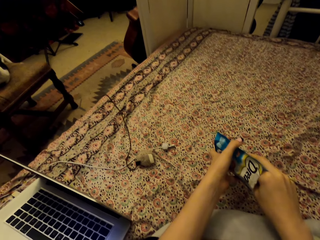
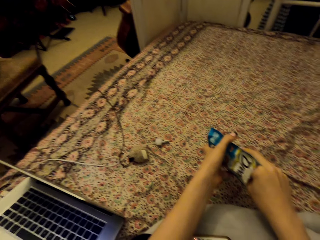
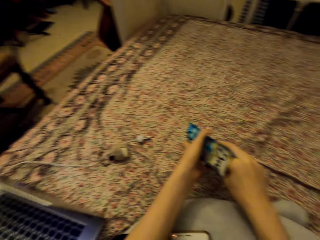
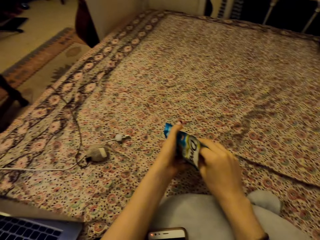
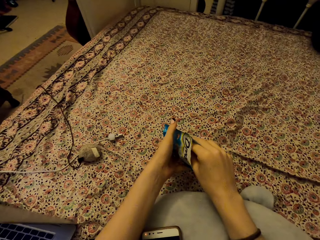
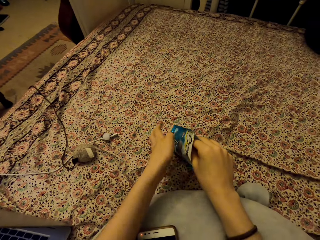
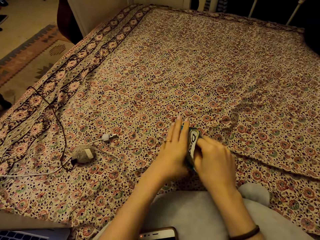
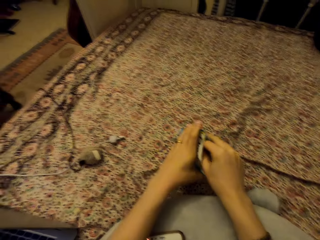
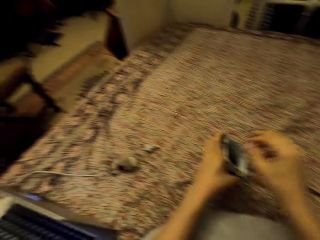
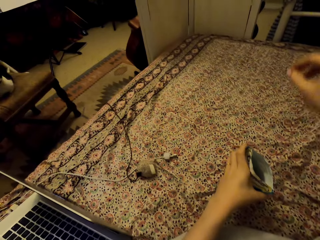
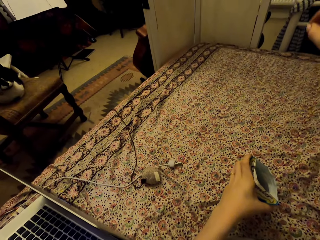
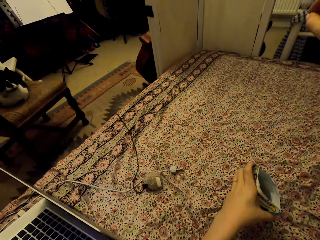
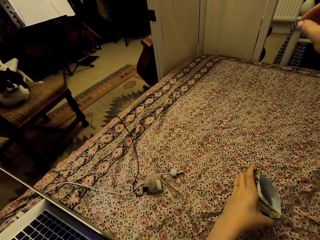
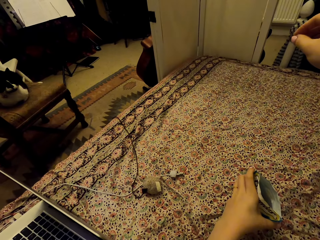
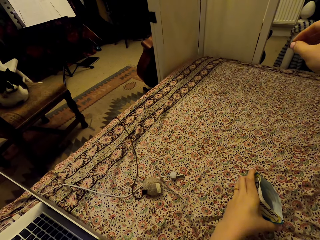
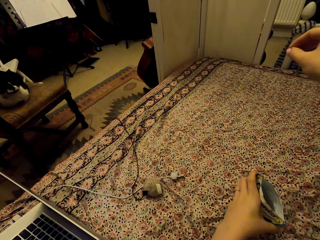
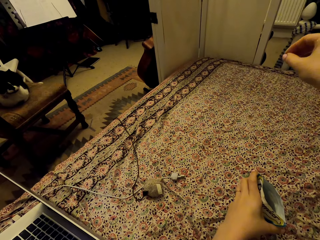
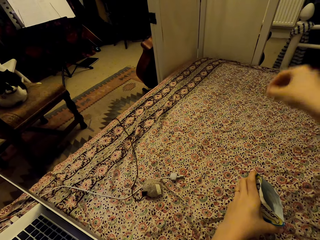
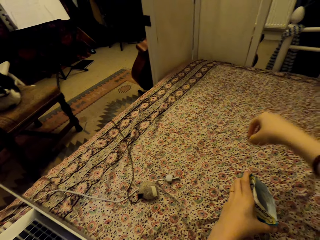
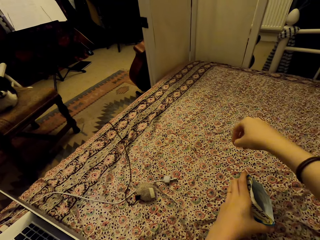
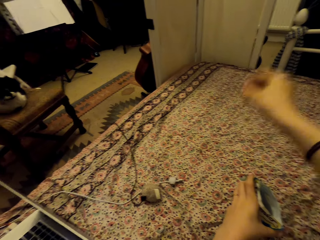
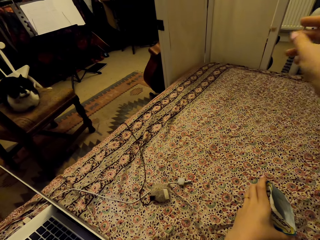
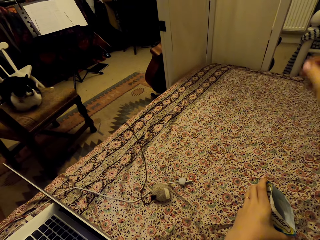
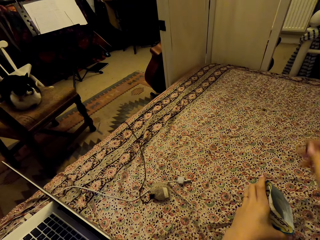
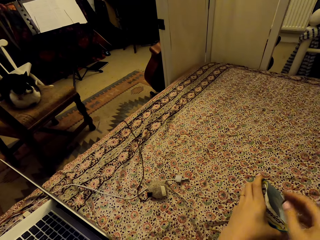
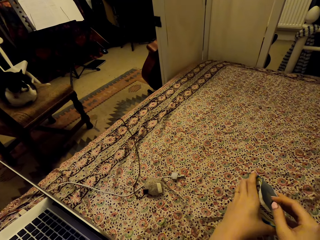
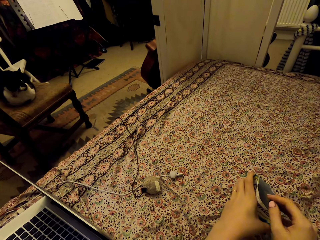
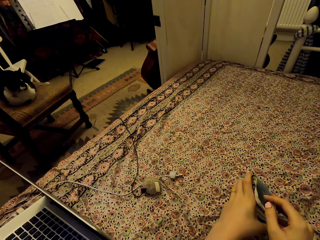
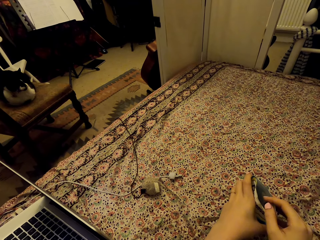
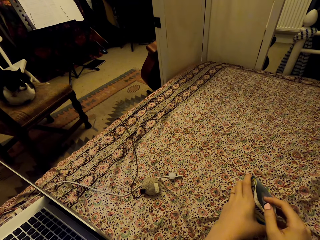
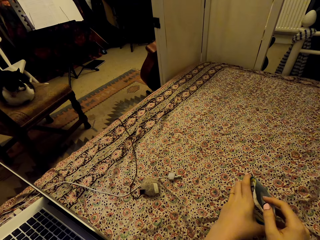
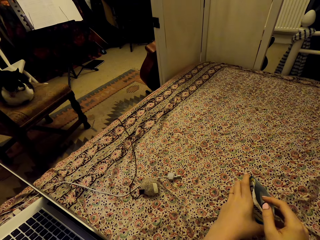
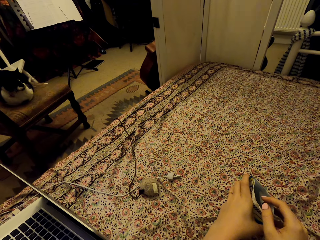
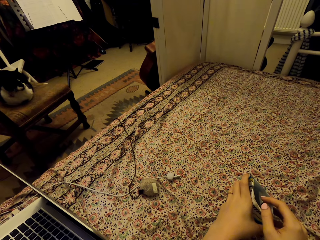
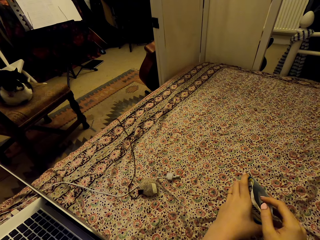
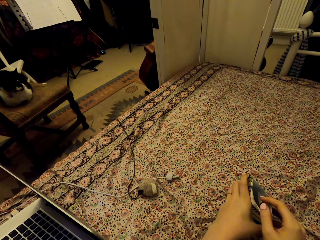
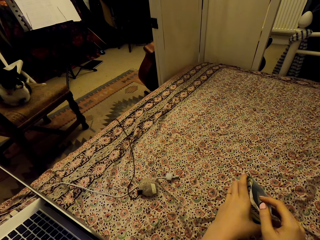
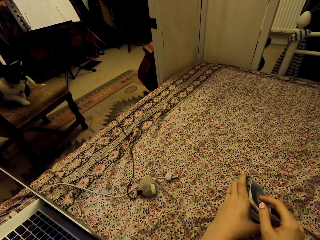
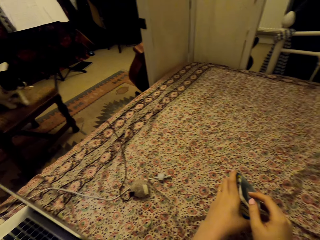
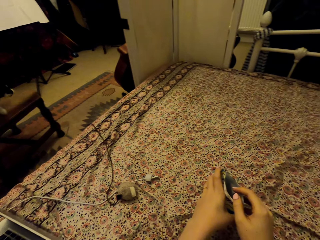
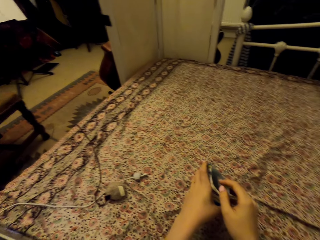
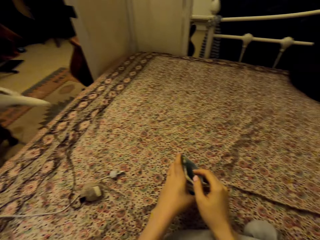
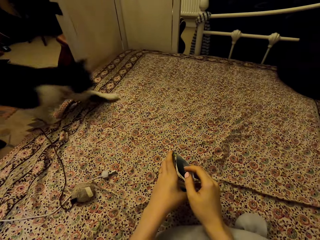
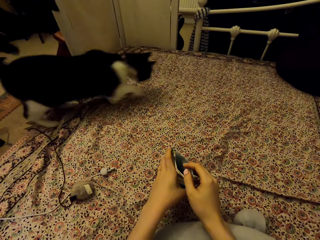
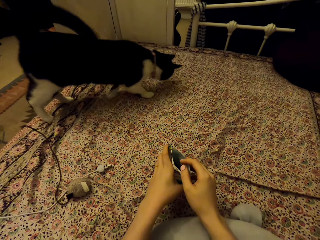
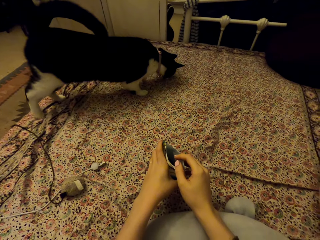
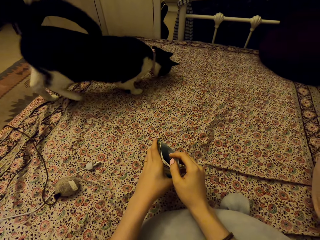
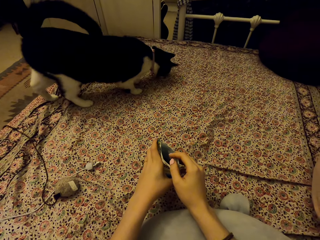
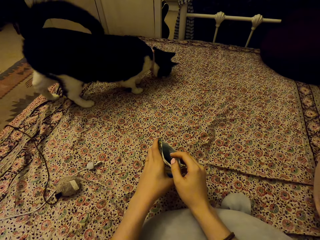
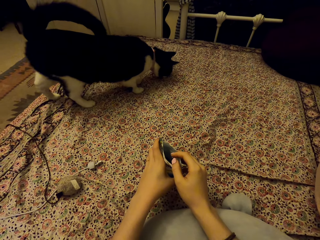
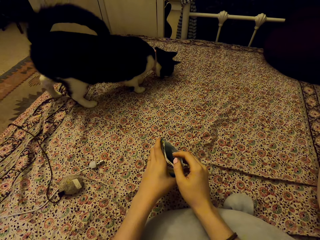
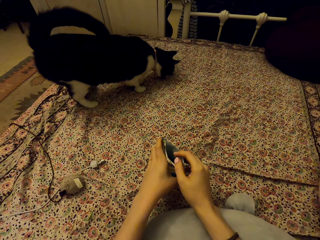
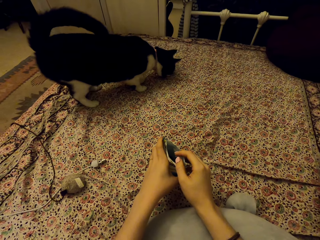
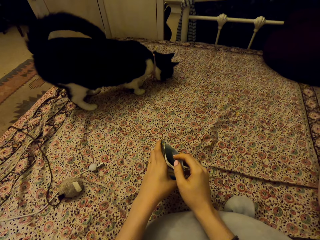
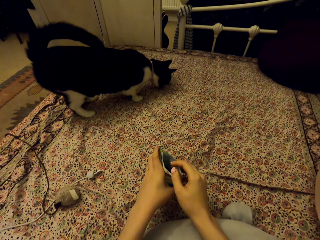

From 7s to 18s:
The camera wearer removes dreamies or cat food from the packet. She raises her hand. She throws the dreamies to the carpet. She looks at the cat.

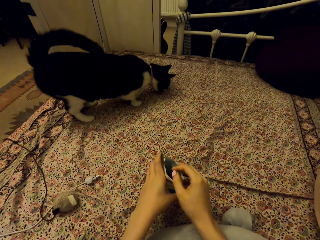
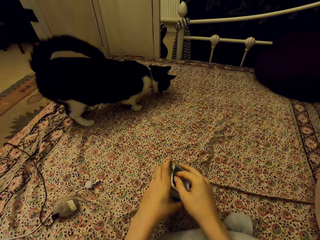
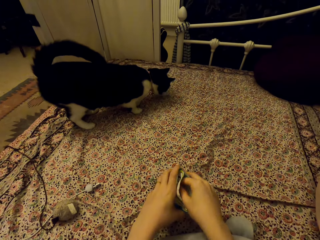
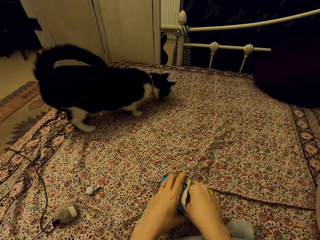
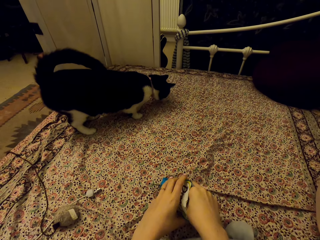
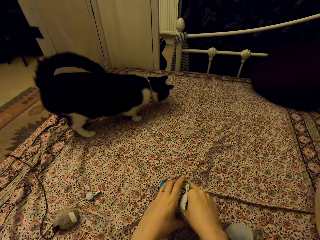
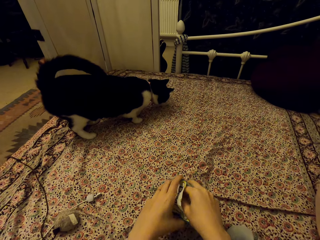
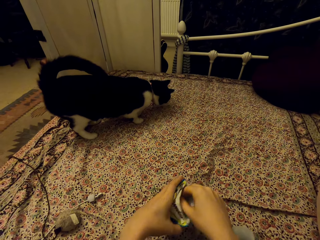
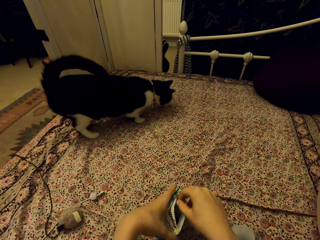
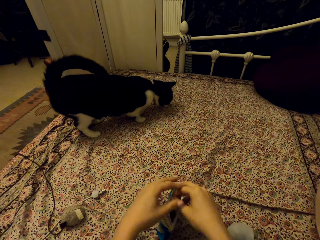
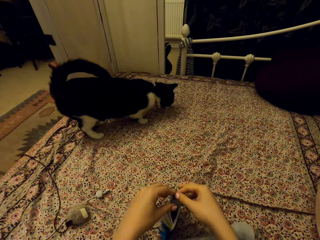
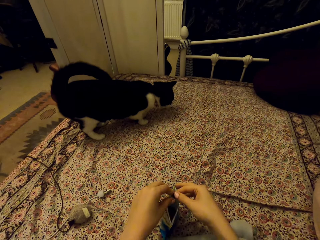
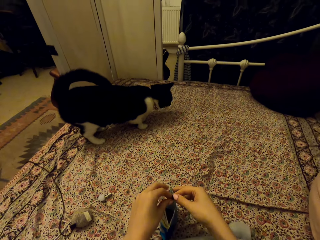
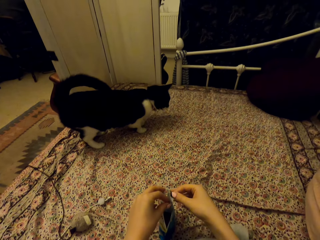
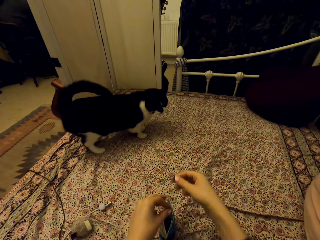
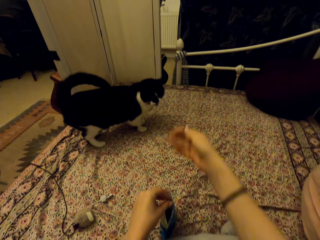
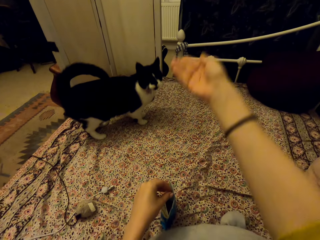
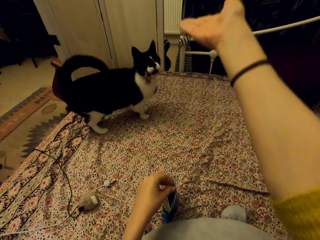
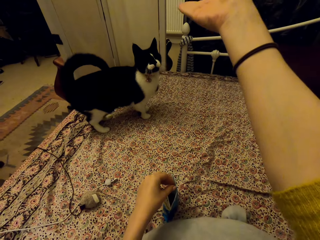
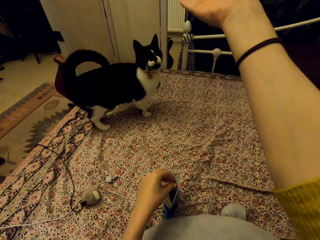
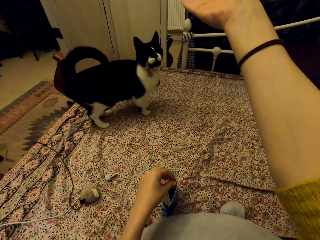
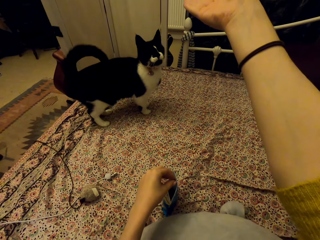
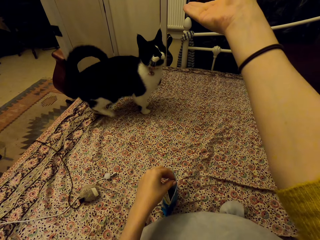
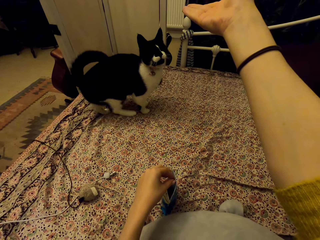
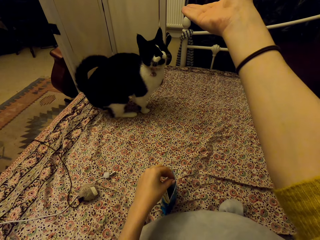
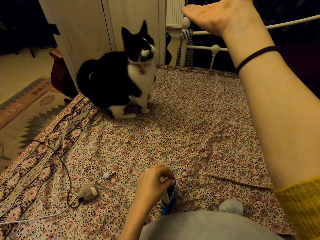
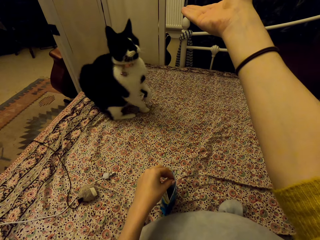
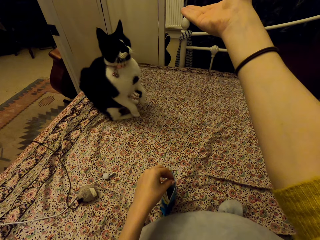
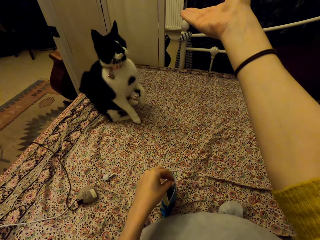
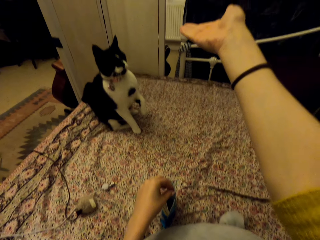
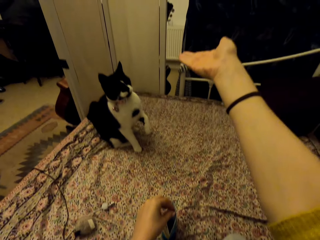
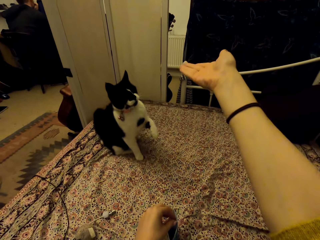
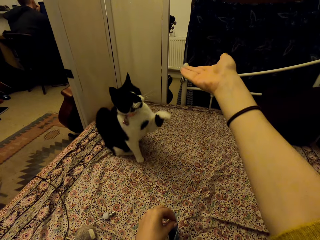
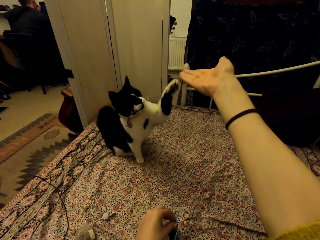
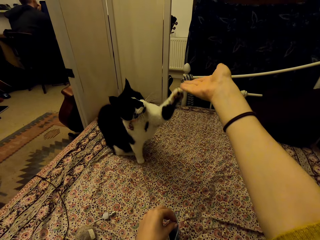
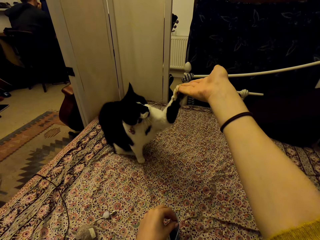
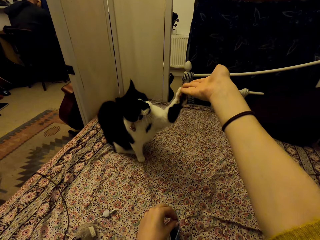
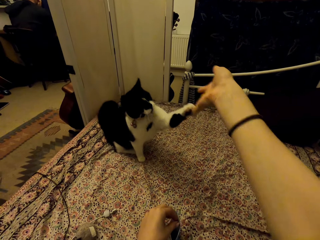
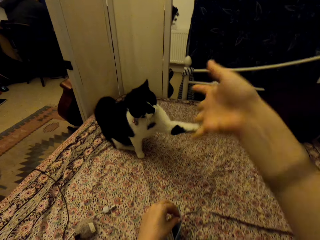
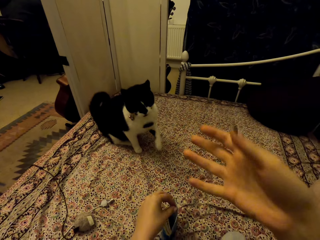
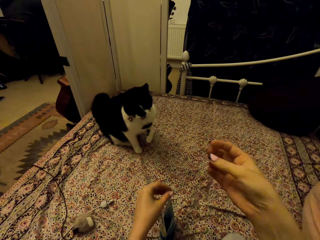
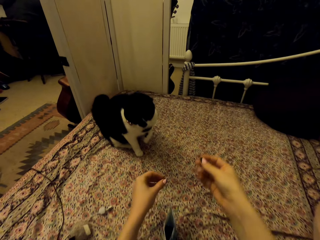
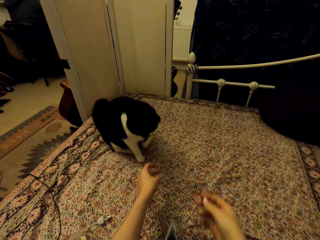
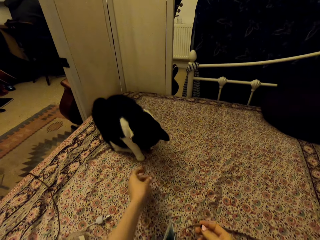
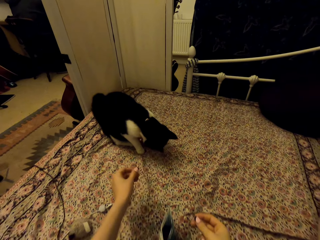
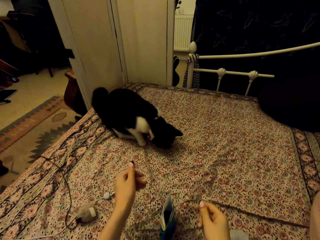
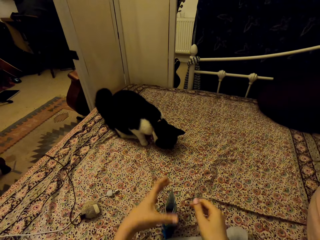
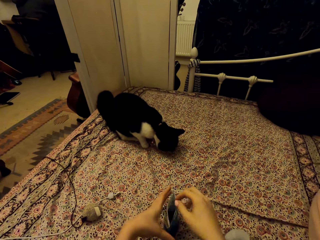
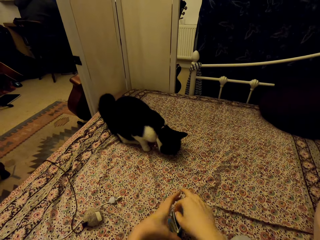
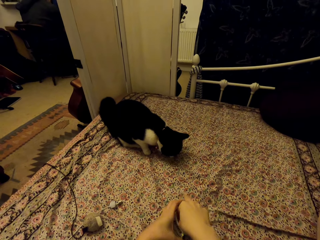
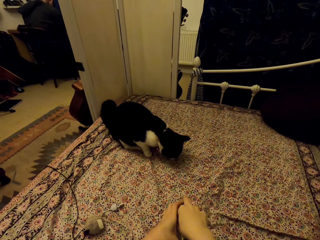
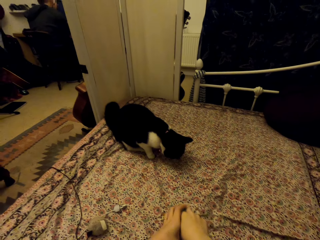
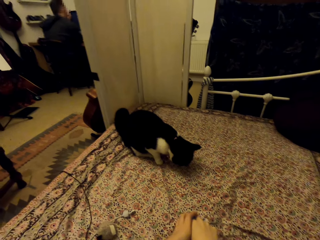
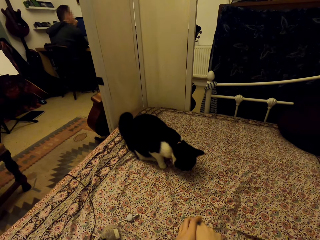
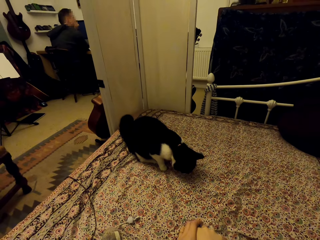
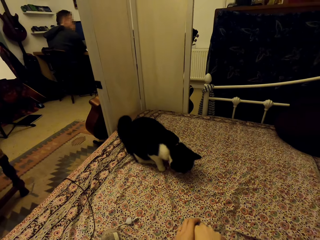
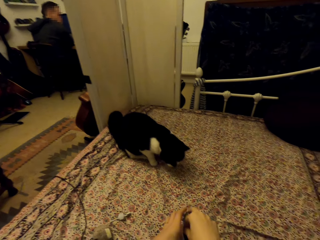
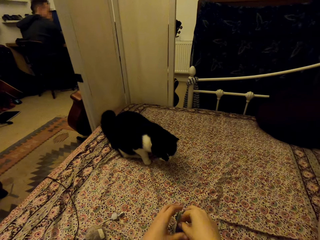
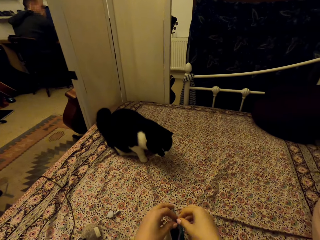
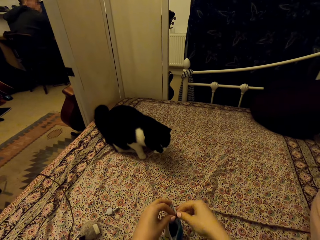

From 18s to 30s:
The camera wearer removes dreamies or cat food from the packet. She takes the cat food in her left hand. She raises her right hand. She speaks. She throws the dreamies to the carpet.
